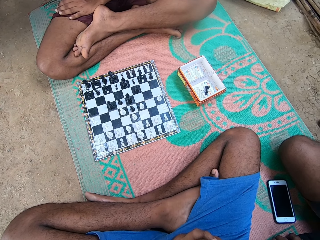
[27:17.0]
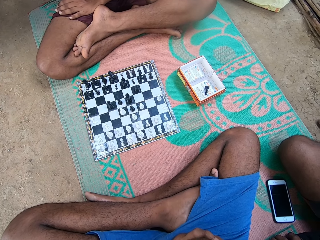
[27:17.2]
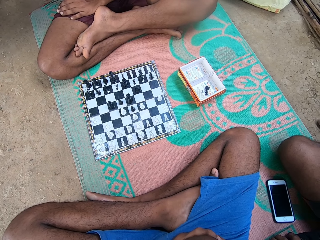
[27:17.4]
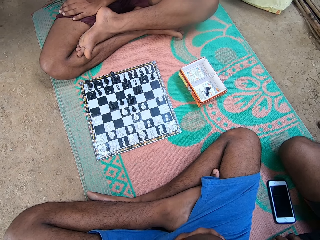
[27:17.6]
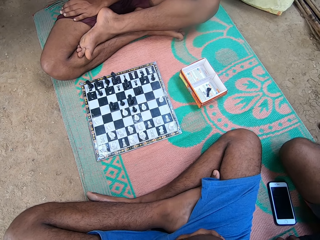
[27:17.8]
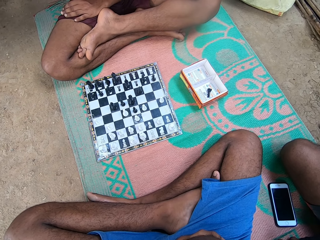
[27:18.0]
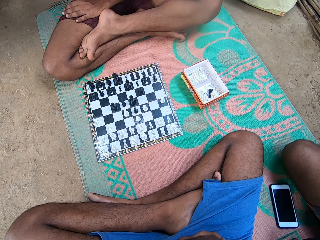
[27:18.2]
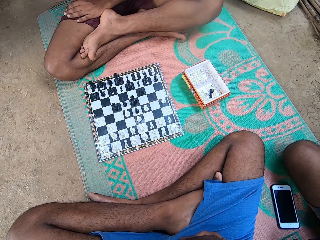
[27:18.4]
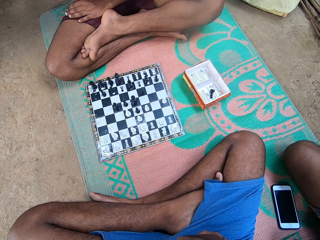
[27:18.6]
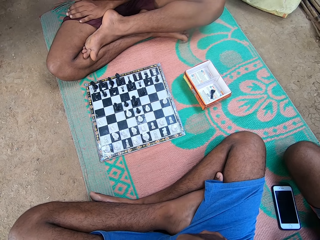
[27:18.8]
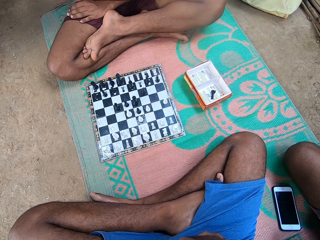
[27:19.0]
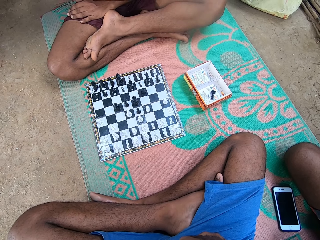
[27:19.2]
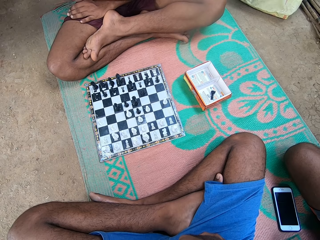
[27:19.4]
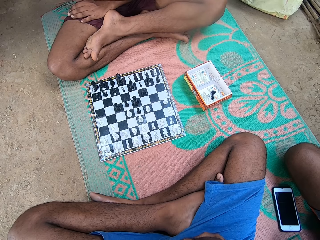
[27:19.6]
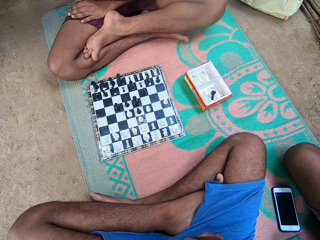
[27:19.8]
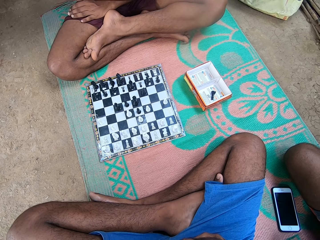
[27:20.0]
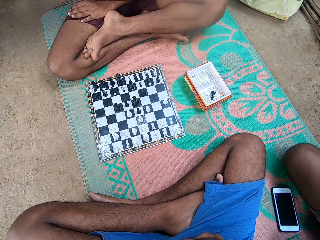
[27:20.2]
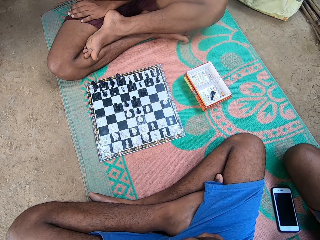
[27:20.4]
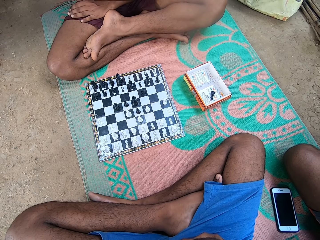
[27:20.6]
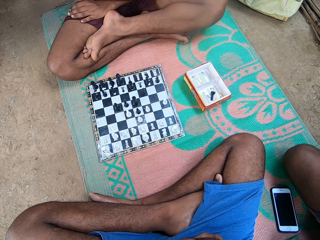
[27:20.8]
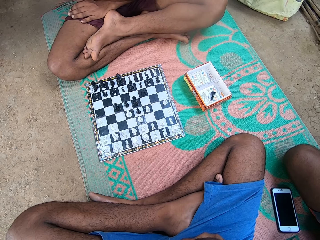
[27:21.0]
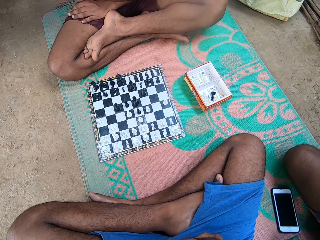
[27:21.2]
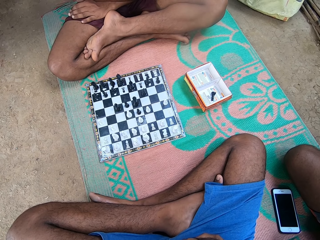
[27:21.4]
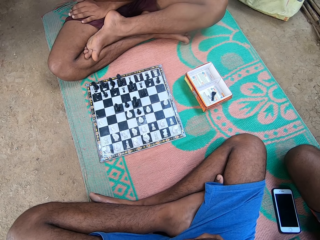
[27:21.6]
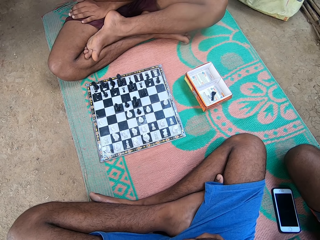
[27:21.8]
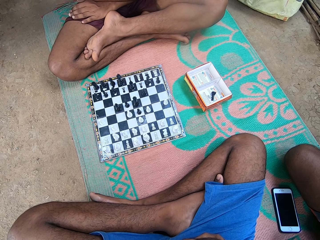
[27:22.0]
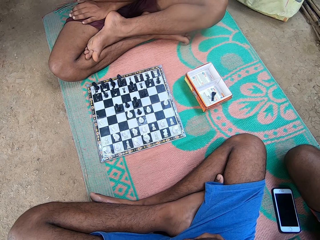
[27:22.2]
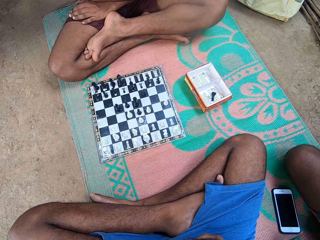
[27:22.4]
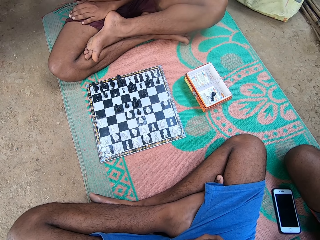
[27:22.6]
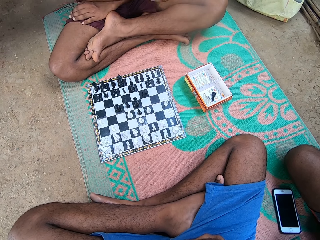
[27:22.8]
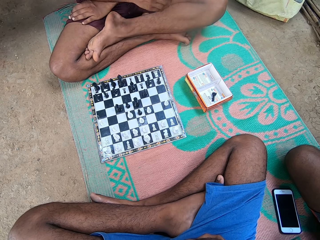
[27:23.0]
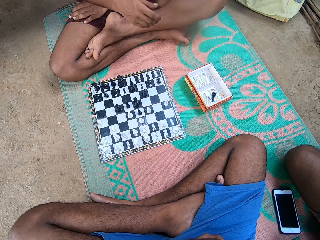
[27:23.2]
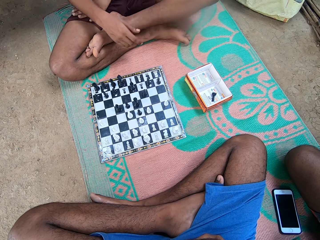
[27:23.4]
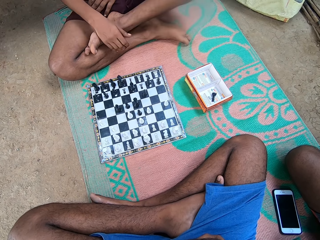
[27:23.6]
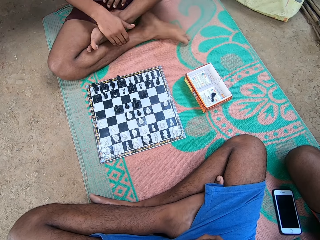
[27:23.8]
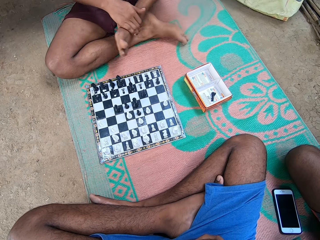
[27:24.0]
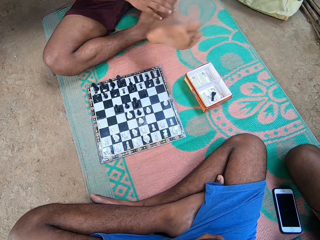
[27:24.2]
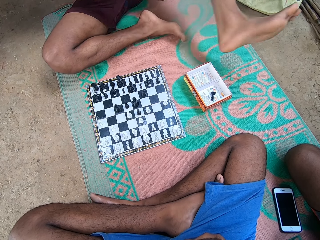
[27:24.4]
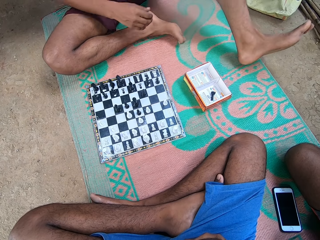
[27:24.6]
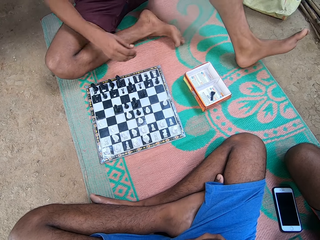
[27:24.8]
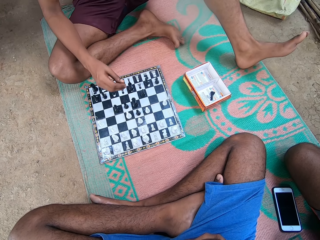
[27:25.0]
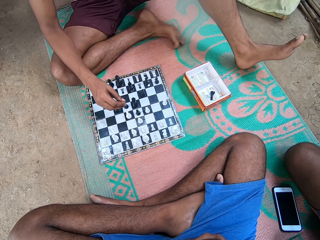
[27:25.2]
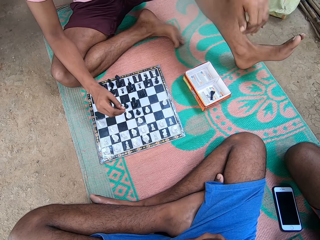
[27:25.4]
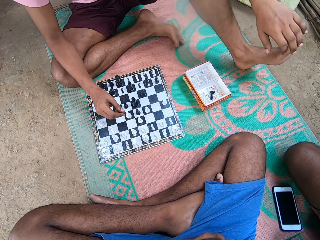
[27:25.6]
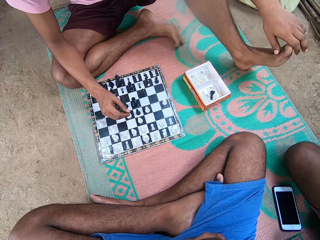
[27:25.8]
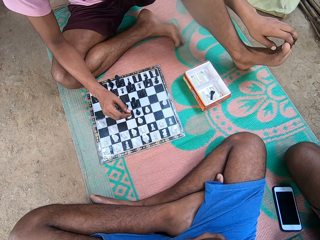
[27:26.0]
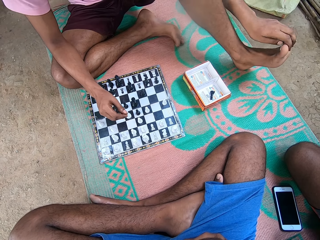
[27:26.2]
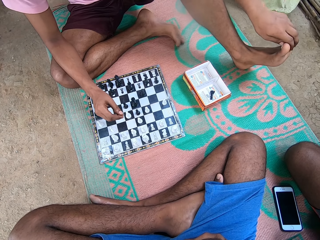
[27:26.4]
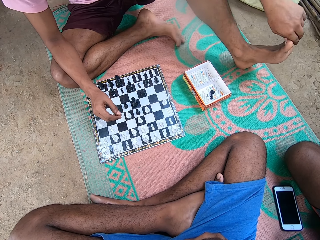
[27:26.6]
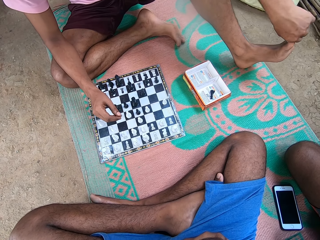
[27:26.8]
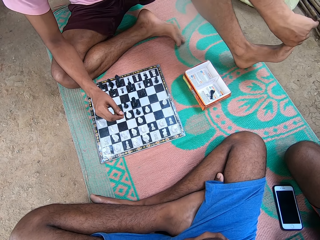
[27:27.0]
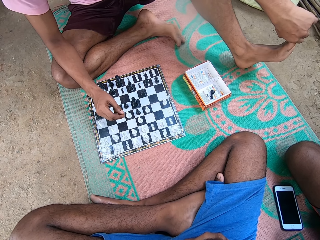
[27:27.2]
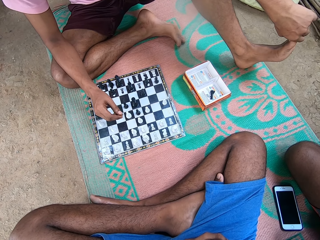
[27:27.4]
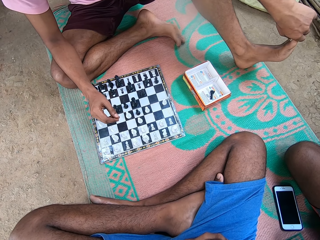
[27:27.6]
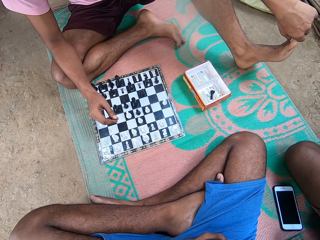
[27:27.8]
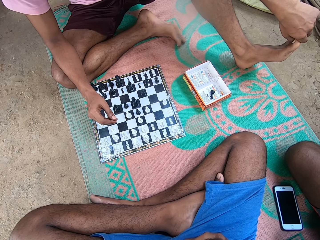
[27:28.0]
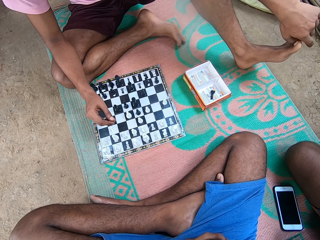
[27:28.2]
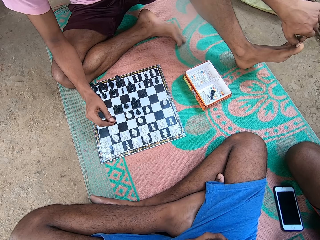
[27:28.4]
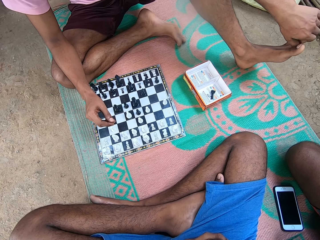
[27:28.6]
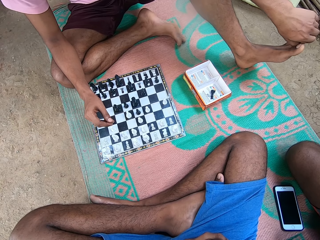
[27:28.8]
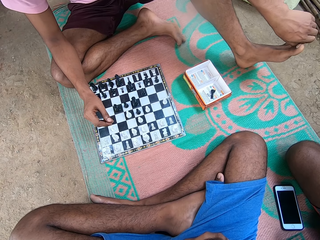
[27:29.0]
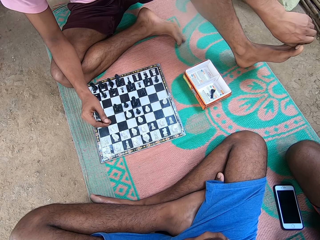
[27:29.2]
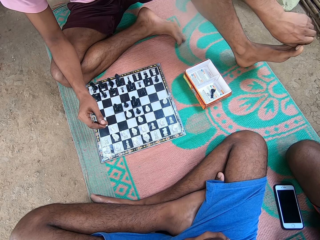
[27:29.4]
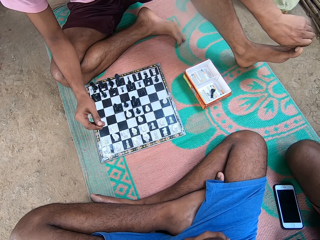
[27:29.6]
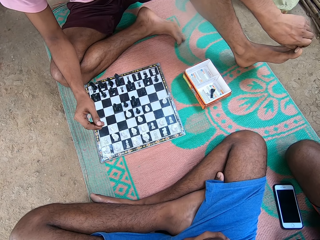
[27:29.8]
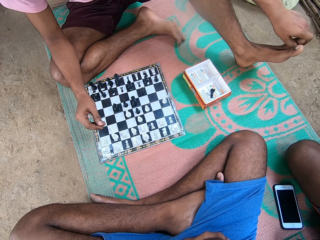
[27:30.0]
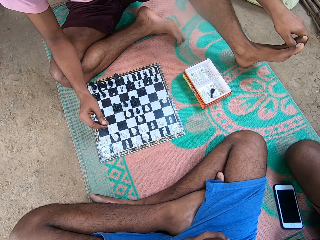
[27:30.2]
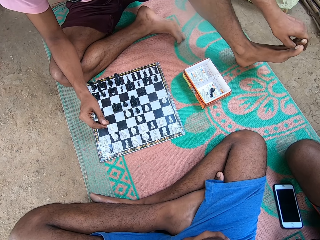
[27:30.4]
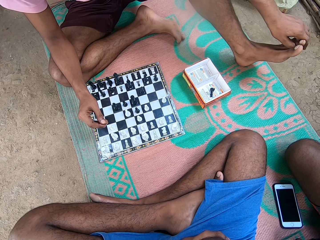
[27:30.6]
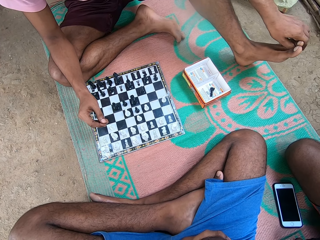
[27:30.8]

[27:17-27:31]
A man unfolds his leg. The man touches his leg.

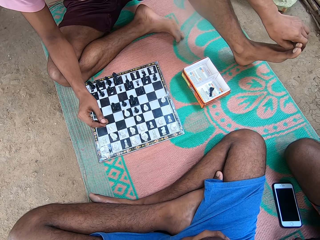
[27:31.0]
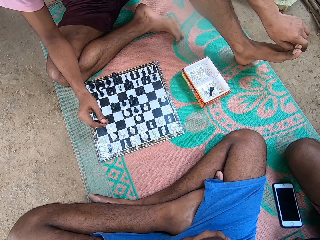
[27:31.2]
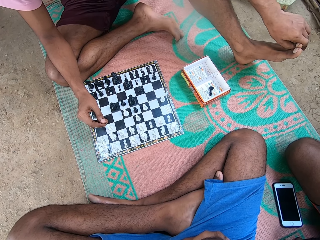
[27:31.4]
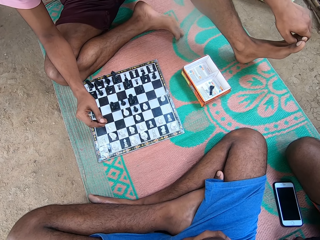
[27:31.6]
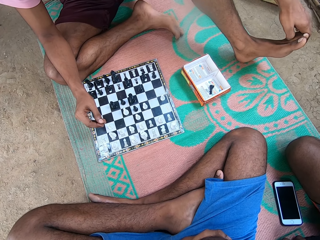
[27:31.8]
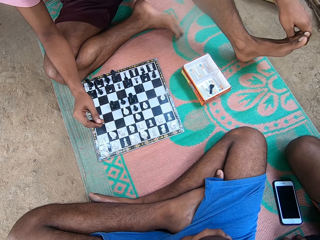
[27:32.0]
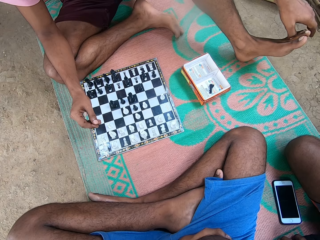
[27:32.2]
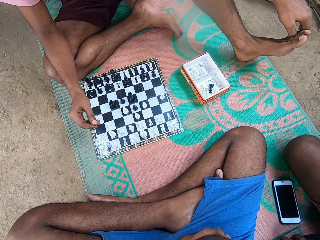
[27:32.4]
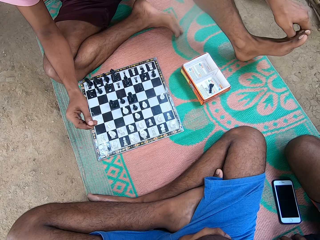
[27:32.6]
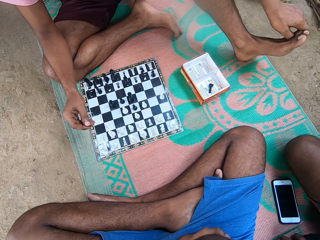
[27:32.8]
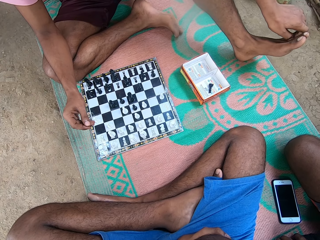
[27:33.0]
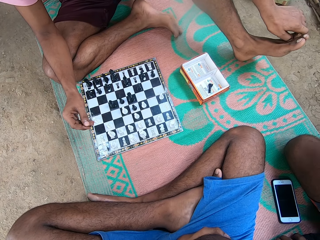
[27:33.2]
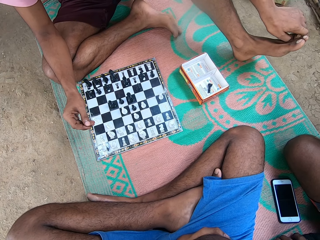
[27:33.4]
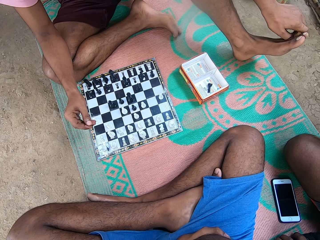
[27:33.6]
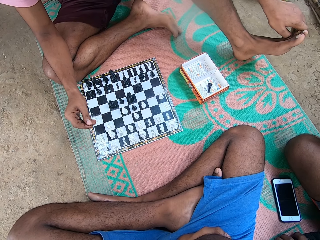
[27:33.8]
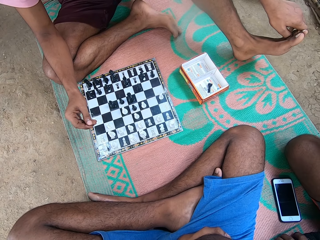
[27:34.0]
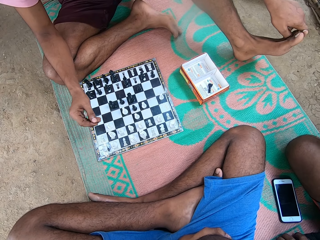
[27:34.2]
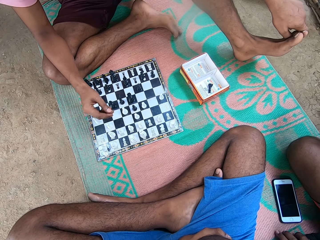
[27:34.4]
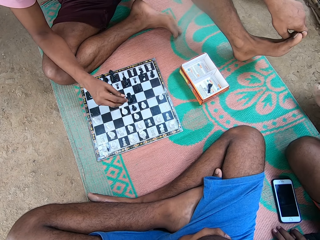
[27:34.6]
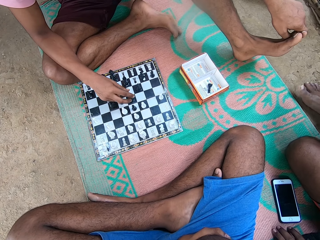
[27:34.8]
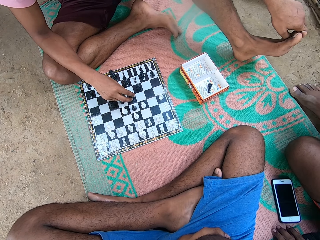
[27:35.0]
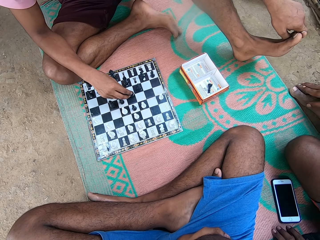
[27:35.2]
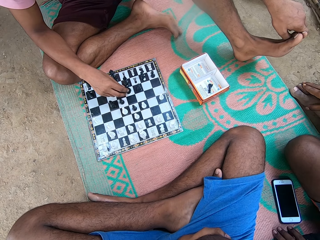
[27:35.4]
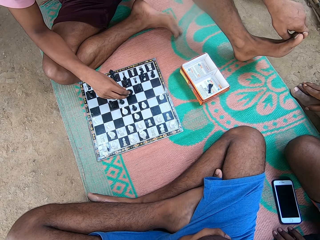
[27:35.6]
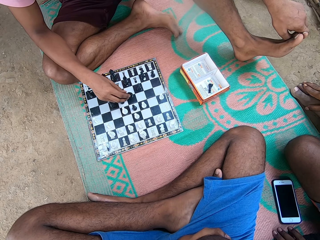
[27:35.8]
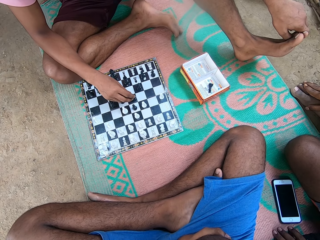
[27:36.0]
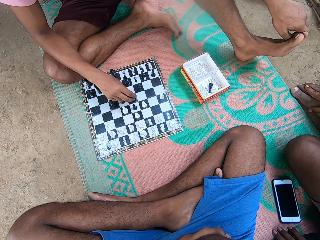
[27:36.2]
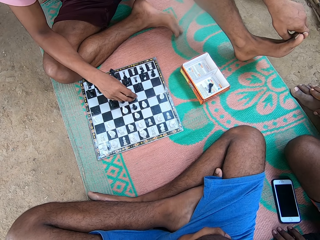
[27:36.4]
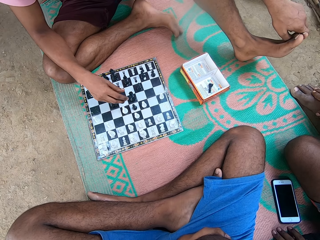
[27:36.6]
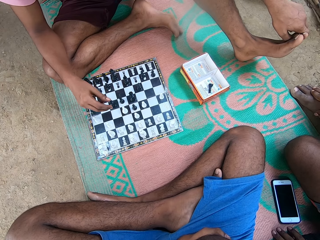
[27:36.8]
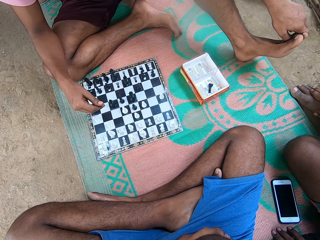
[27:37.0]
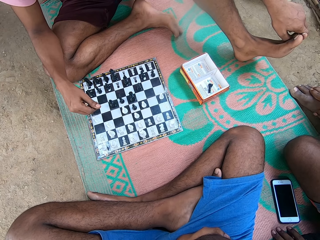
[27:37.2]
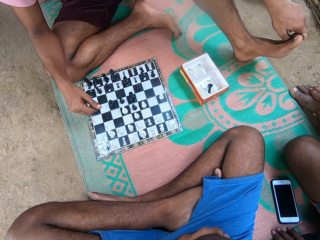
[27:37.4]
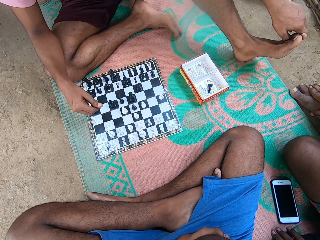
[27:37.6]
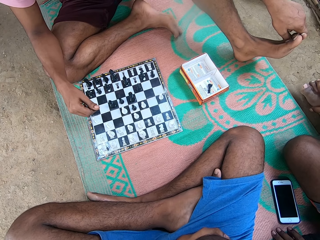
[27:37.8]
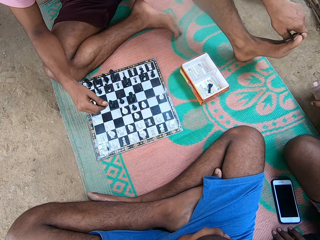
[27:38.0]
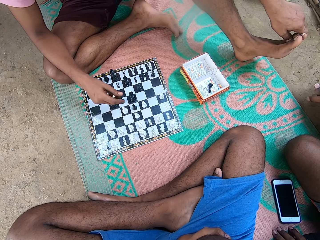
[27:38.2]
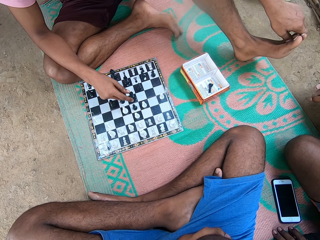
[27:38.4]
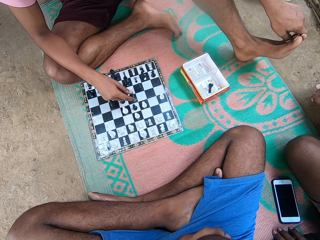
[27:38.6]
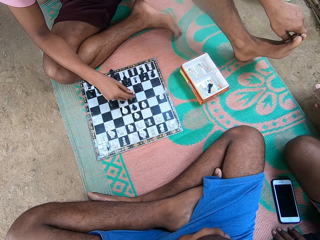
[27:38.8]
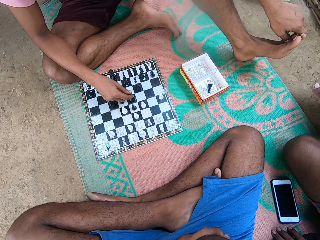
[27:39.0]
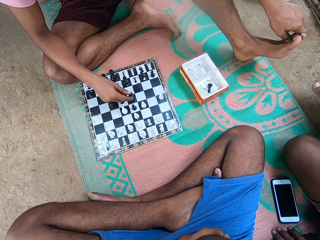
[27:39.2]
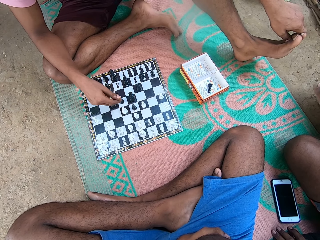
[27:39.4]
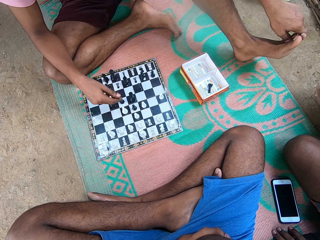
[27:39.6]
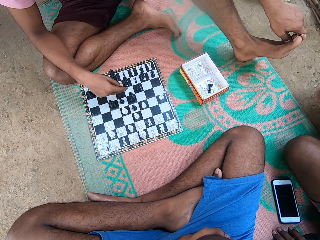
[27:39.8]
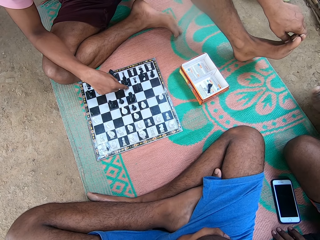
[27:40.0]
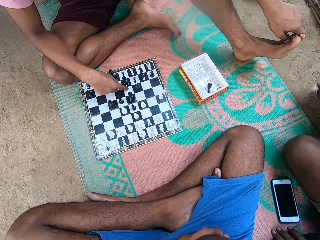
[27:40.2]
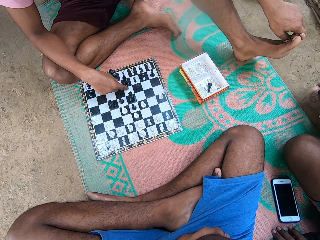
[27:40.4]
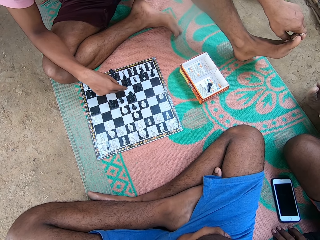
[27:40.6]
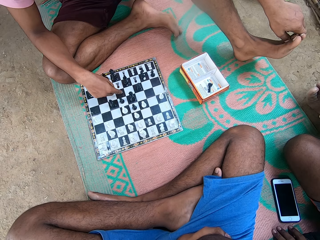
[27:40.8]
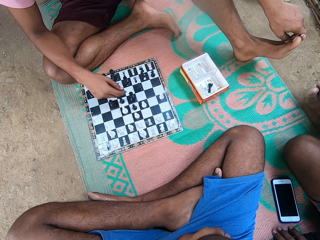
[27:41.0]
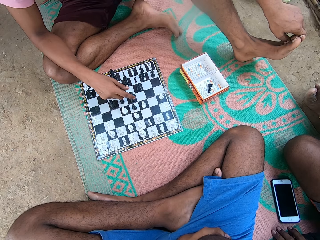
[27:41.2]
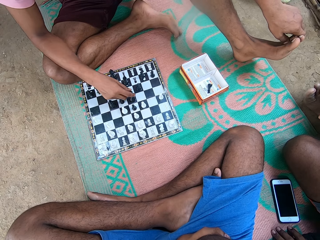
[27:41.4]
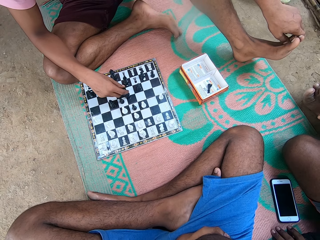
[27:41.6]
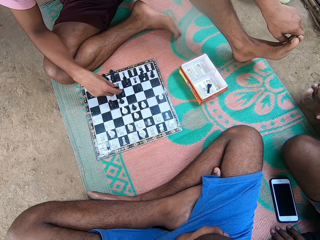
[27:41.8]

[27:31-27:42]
The man takes his turn in the chess game.
